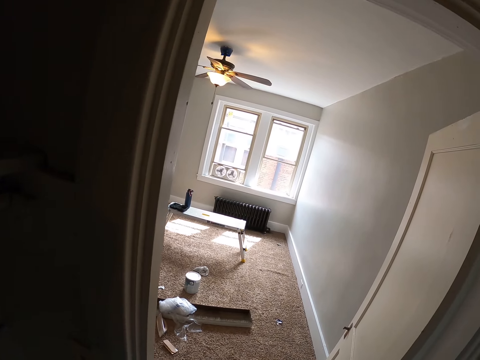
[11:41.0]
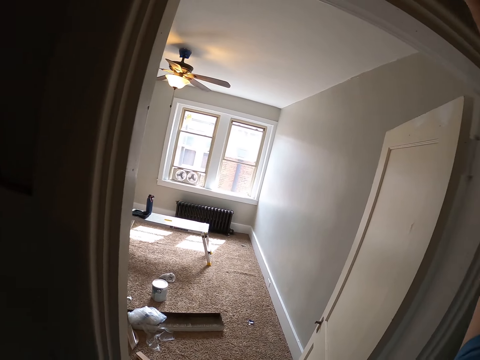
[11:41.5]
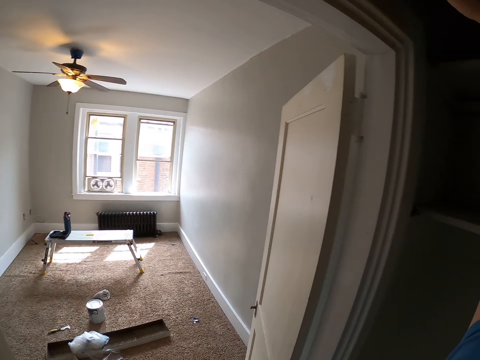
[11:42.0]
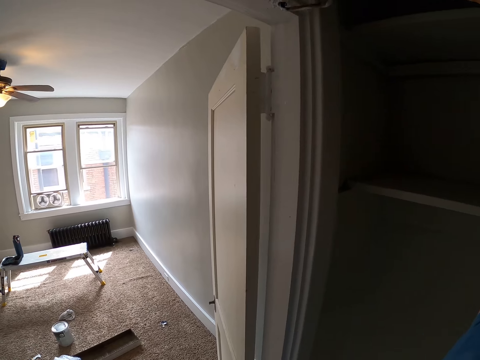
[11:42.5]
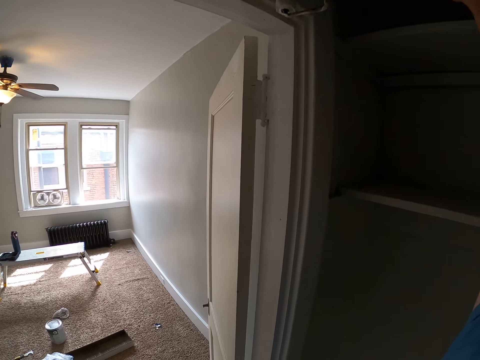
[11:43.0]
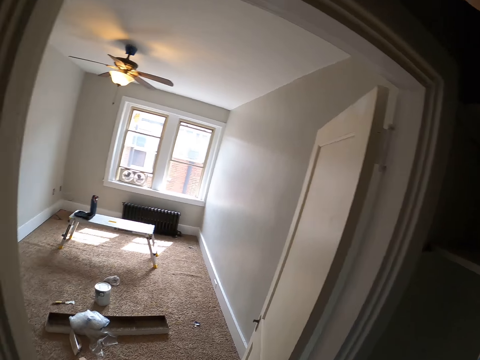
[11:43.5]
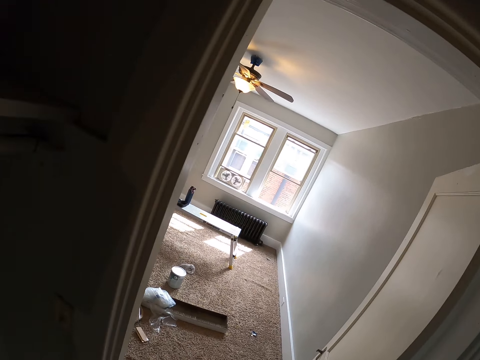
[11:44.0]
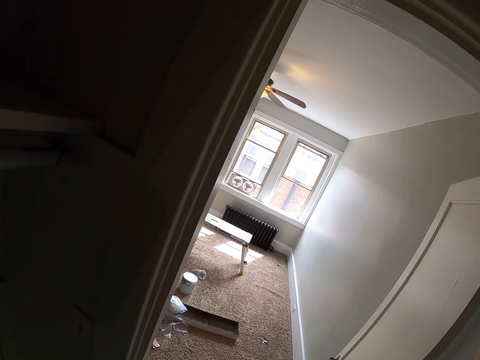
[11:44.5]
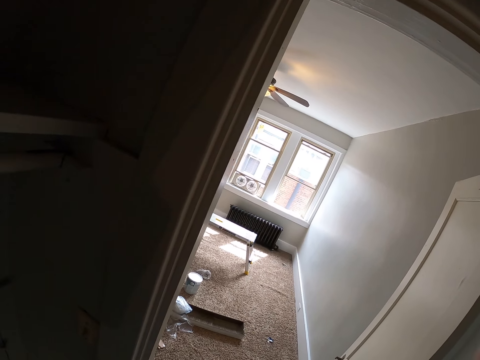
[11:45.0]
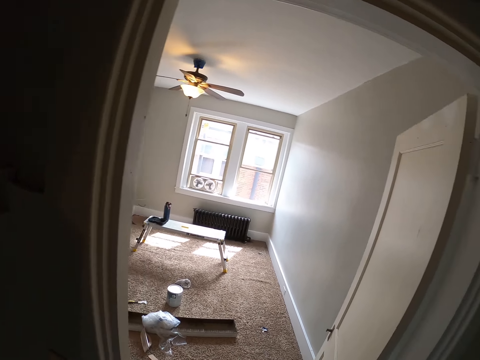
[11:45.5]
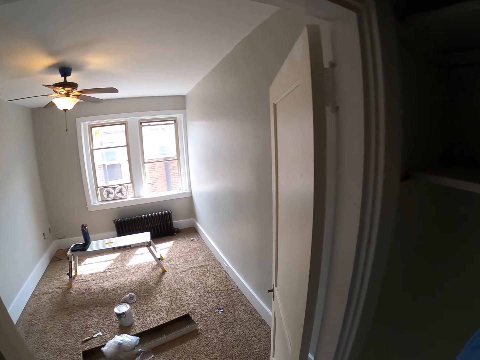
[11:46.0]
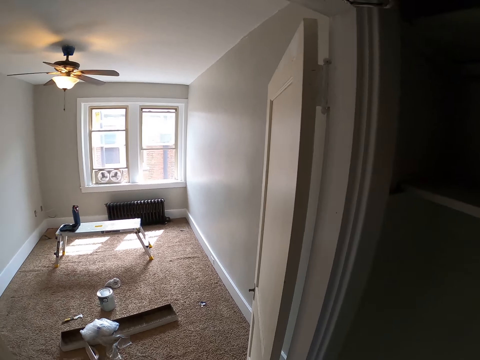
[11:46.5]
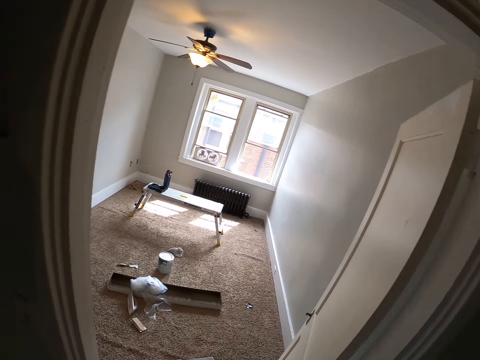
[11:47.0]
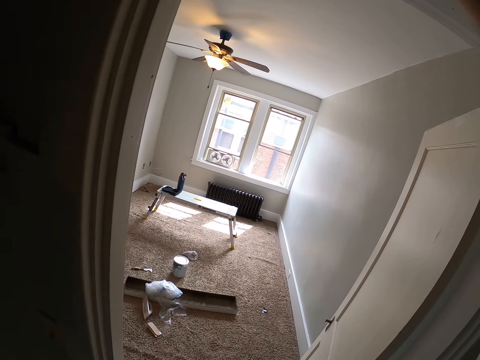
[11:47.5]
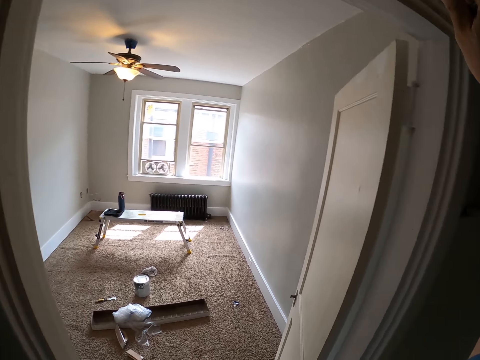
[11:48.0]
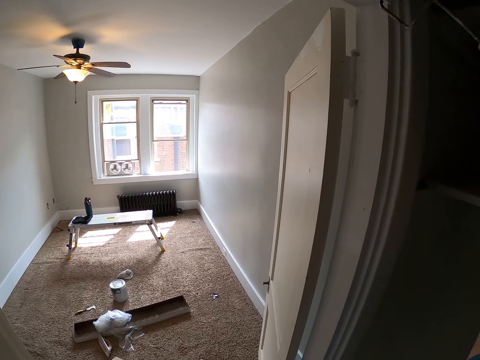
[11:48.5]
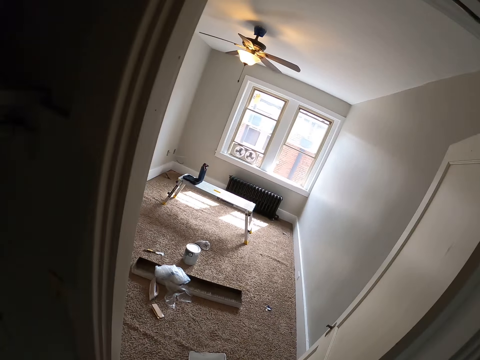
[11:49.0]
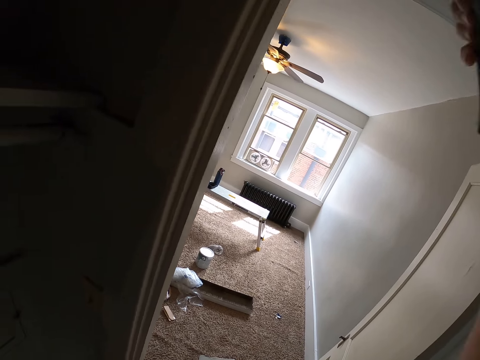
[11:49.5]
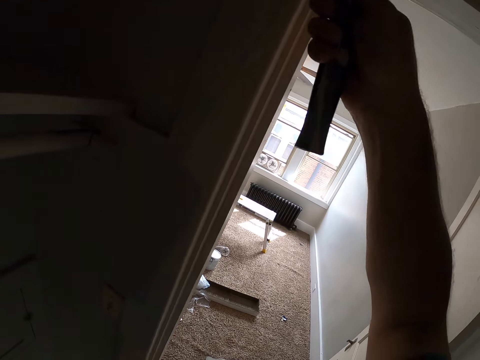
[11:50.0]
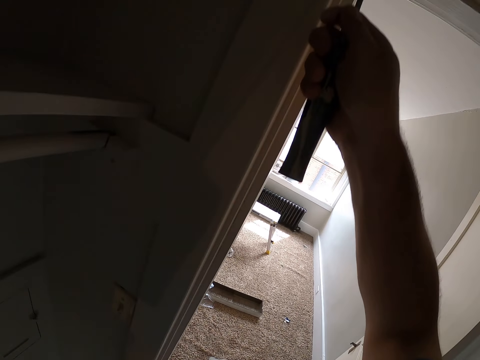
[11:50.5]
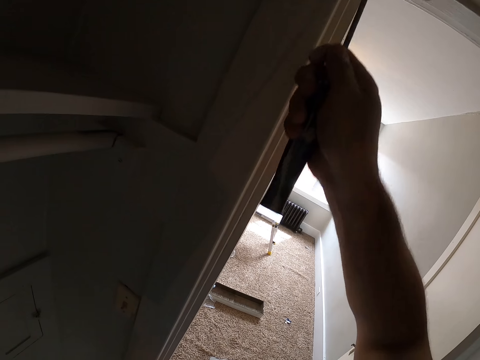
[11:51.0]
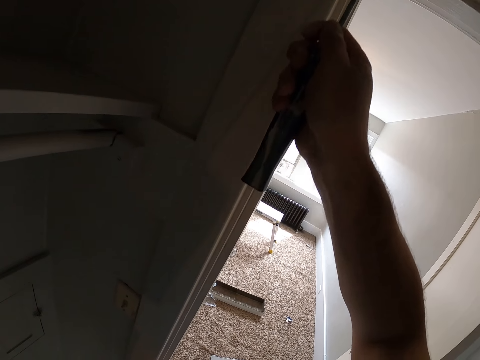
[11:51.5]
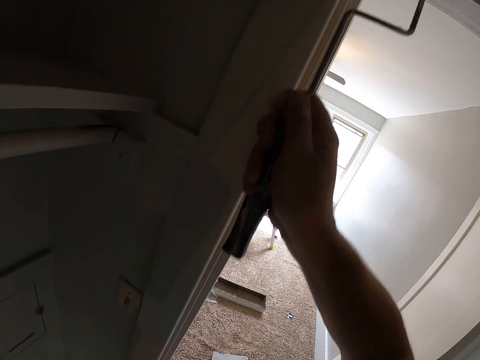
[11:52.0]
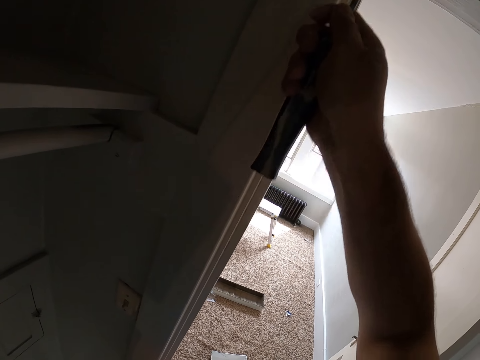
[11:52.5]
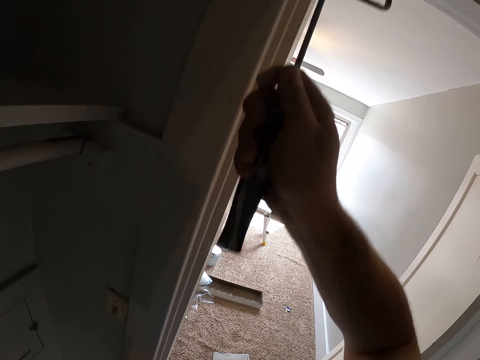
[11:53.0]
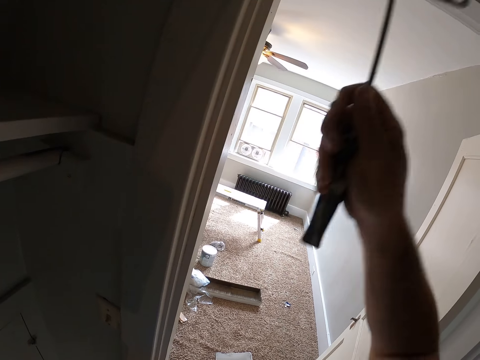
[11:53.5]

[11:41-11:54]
The camera wearer paints the corridor with the paint brush or paint runner on his right hand.

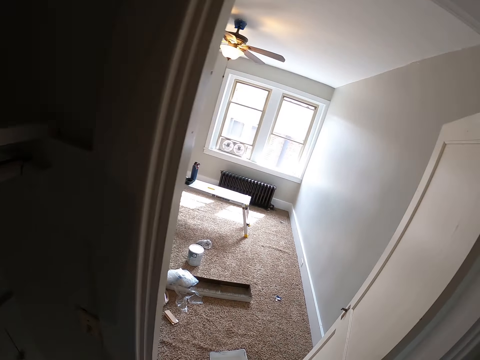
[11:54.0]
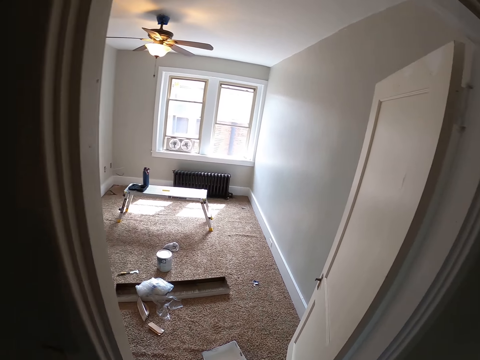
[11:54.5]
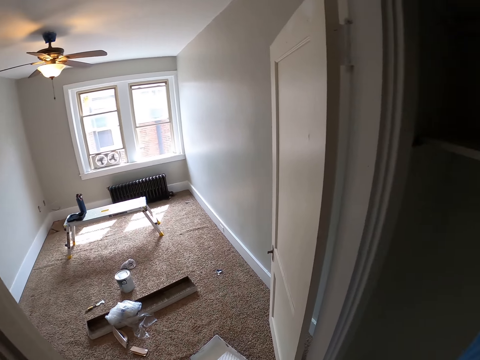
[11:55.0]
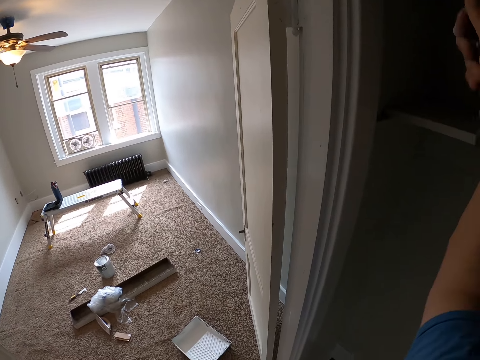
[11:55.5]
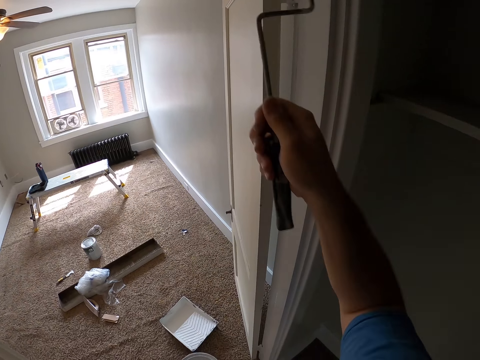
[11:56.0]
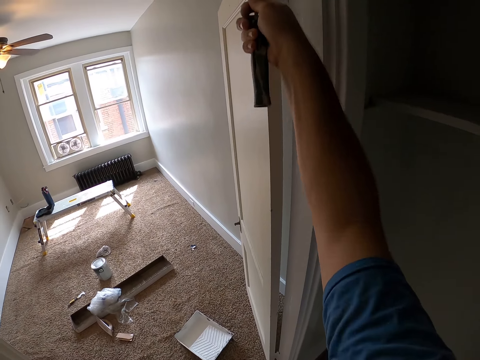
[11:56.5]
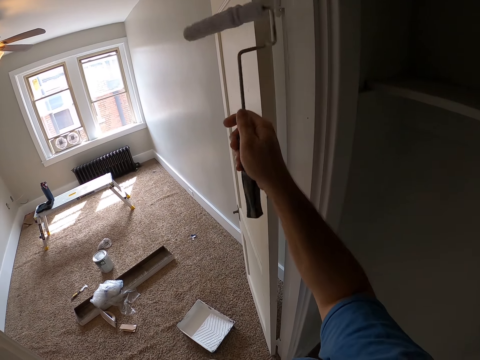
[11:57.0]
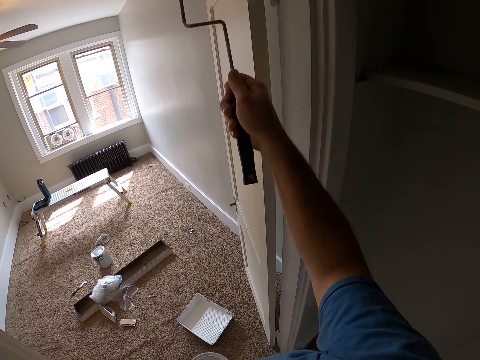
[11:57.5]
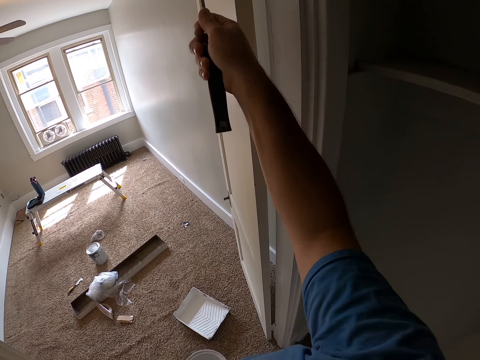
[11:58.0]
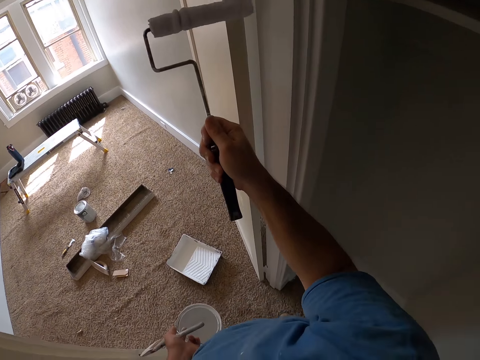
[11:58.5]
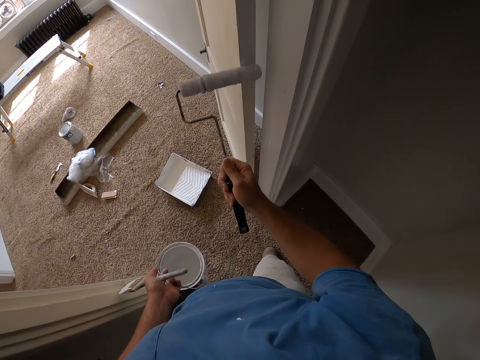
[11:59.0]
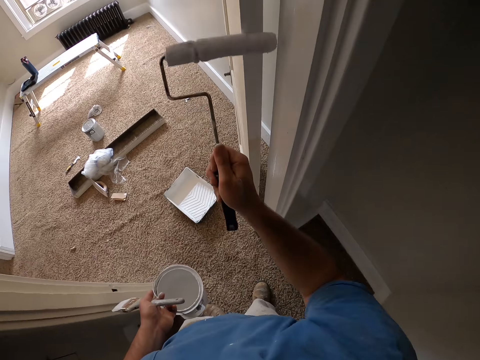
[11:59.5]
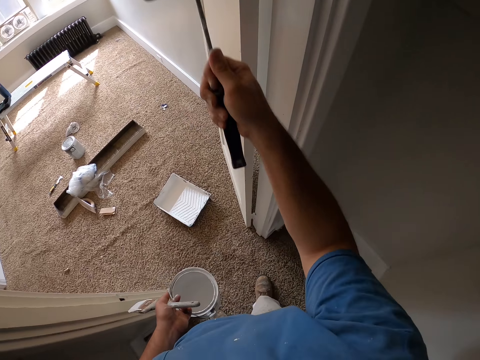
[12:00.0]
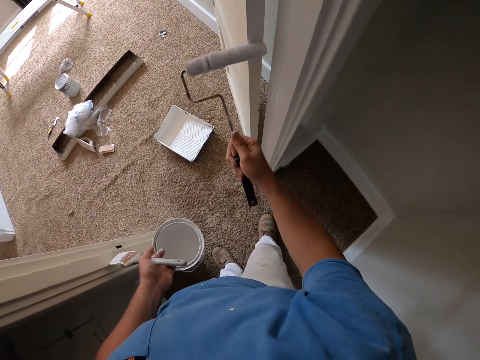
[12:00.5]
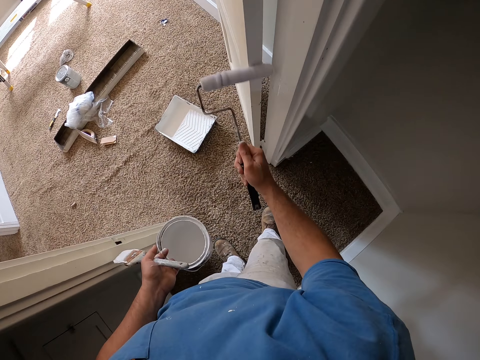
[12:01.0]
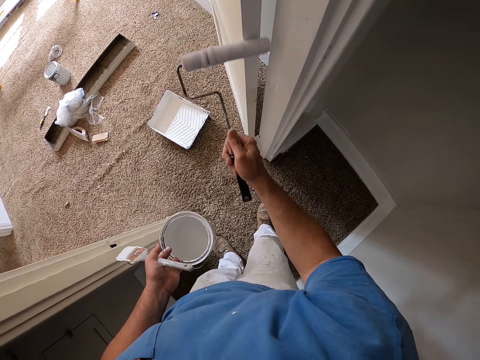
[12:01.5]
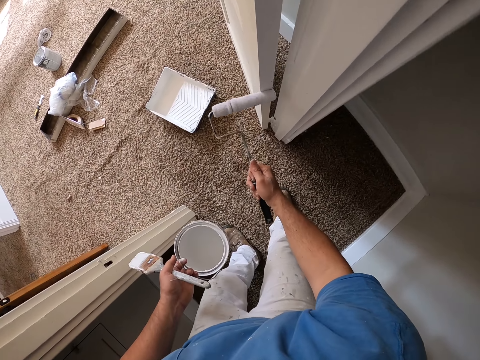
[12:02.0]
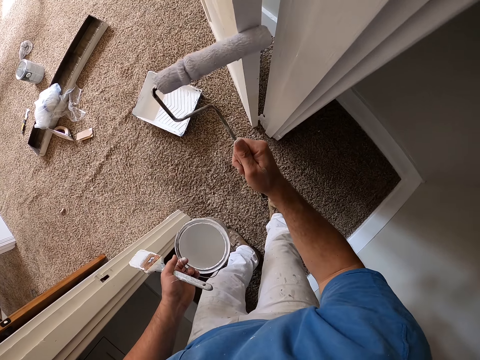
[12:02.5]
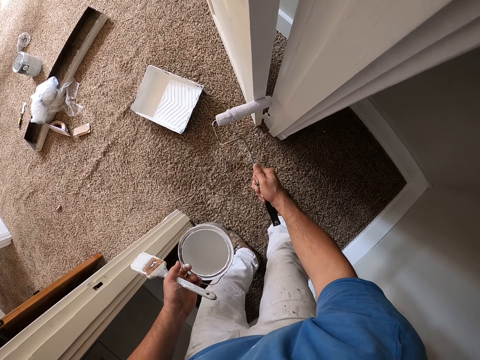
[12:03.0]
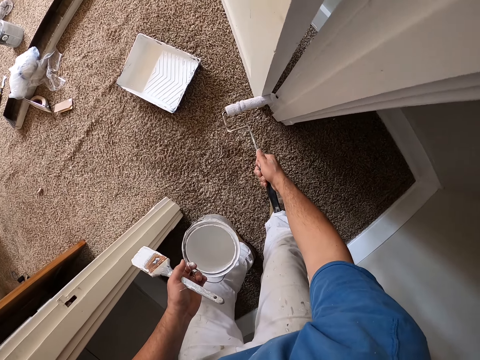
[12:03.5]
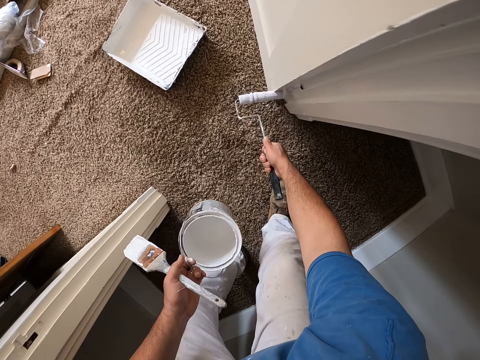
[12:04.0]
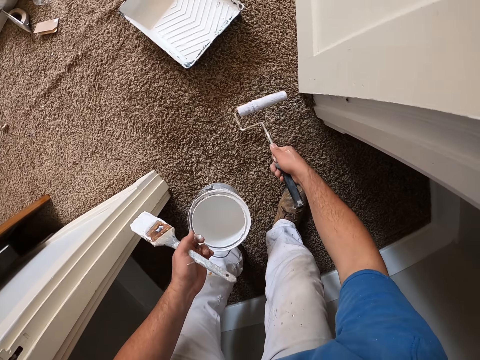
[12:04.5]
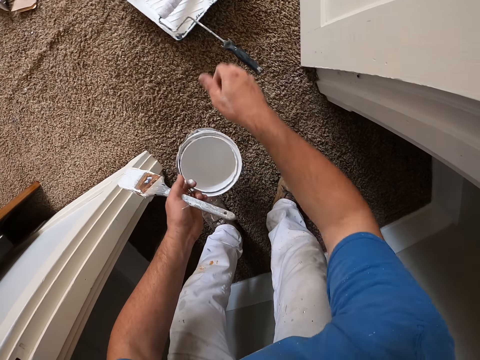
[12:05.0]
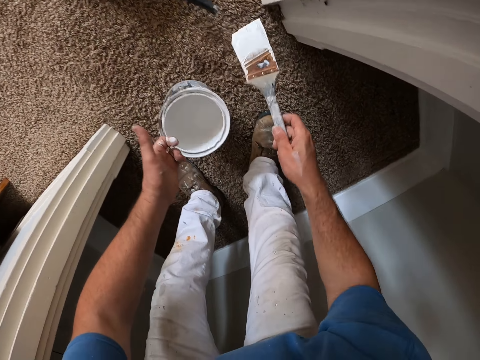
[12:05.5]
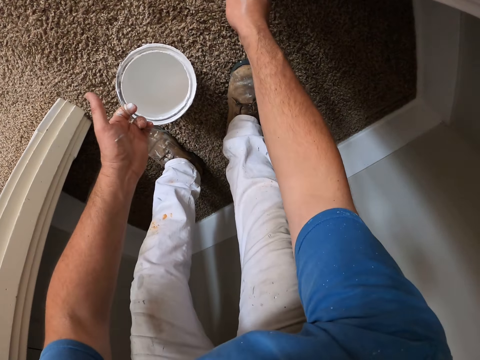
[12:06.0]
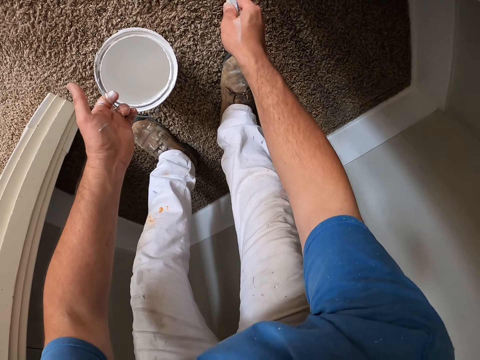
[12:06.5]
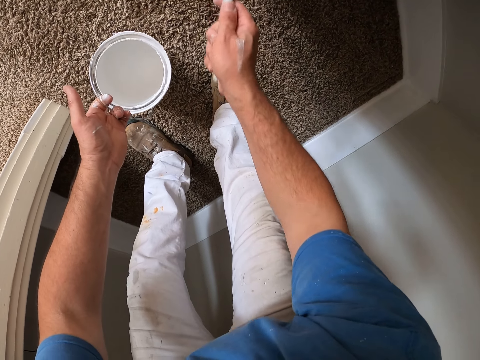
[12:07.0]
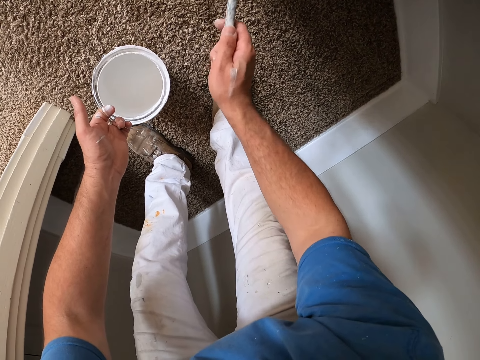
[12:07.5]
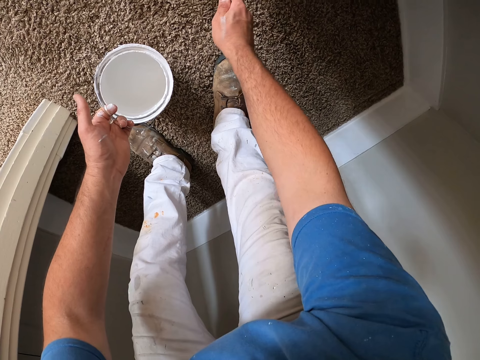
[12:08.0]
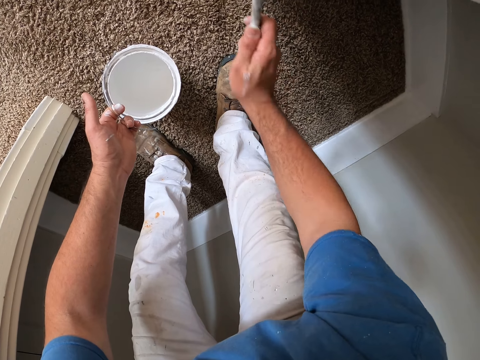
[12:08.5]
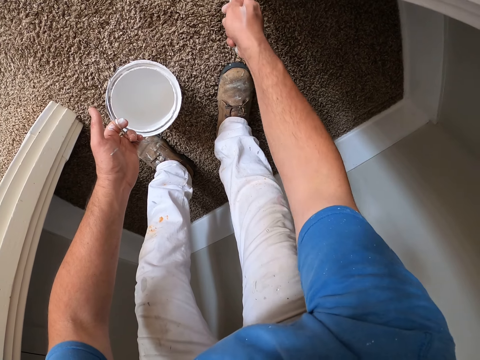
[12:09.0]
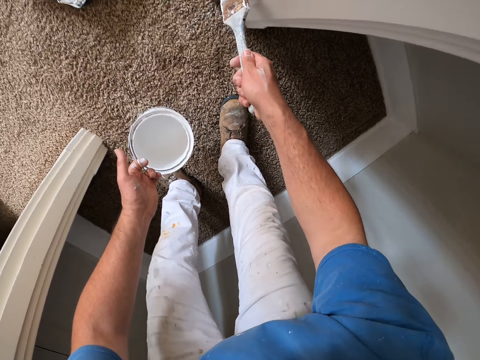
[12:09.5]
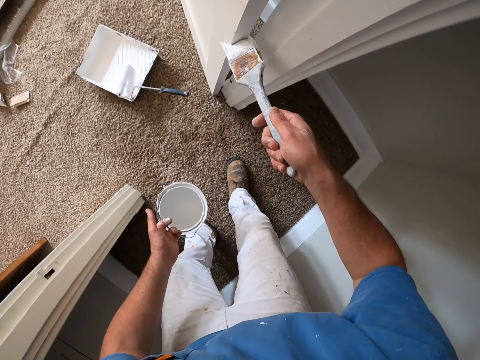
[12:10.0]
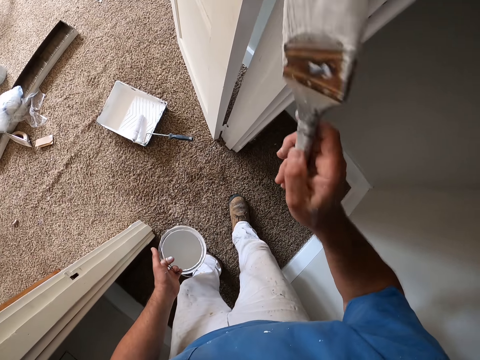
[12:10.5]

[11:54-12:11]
The camera wearer paints the door with a paint runner or paint roller brush. He drops the paint roller brush inside the paint on the floor. He passes the paint brush on his left hand to his right hand. He paints the corridor with the paint brush on his right hand.
